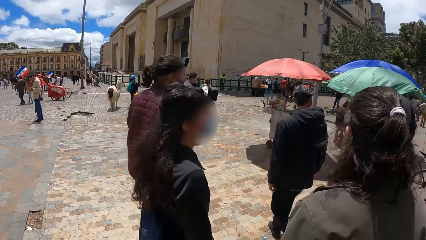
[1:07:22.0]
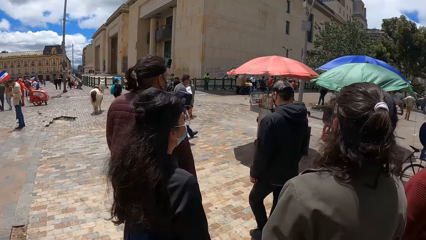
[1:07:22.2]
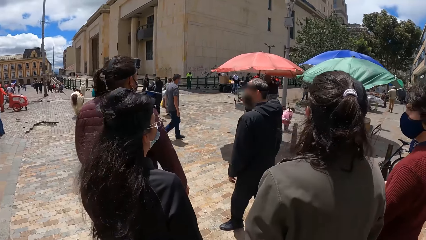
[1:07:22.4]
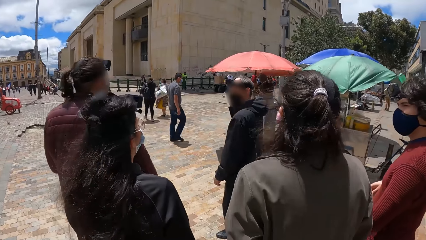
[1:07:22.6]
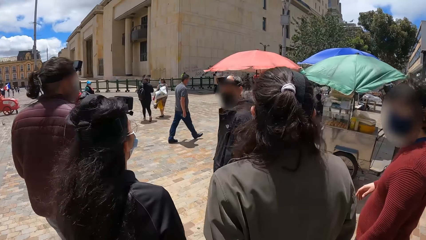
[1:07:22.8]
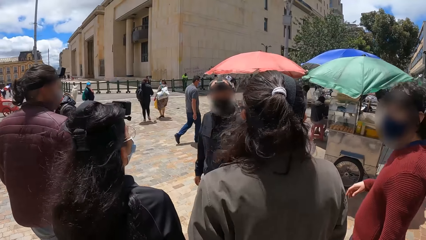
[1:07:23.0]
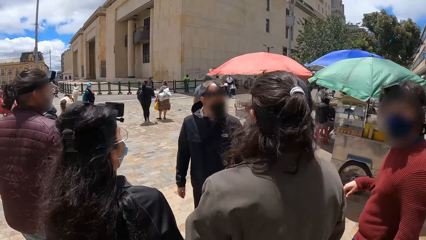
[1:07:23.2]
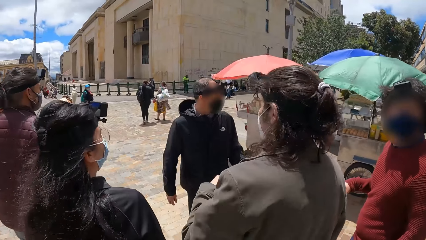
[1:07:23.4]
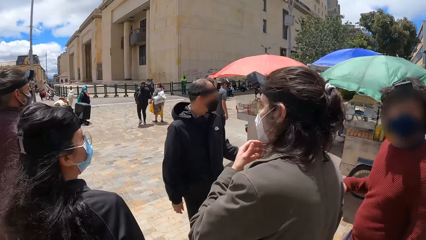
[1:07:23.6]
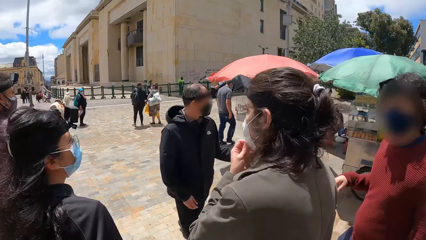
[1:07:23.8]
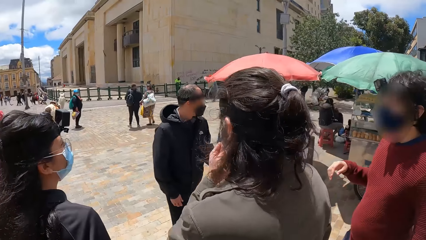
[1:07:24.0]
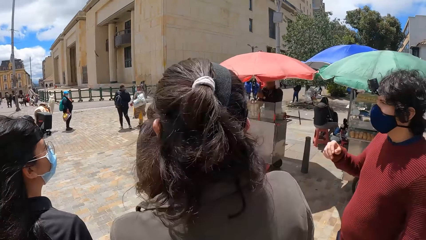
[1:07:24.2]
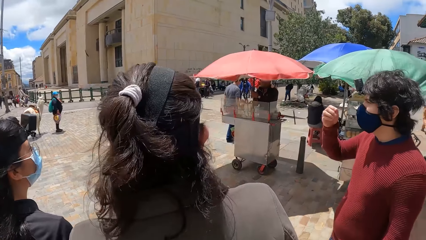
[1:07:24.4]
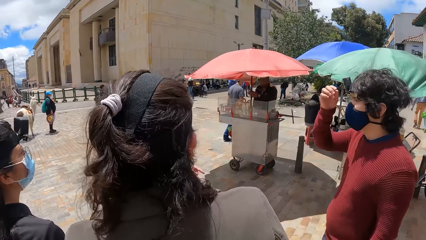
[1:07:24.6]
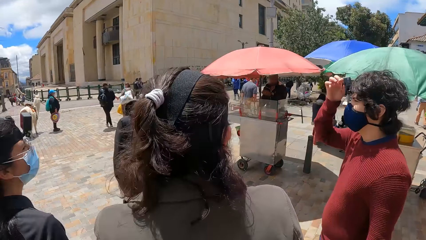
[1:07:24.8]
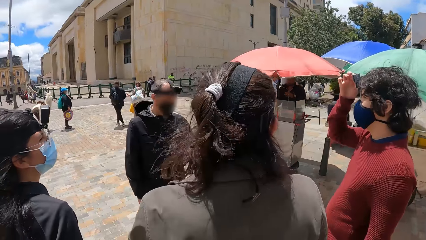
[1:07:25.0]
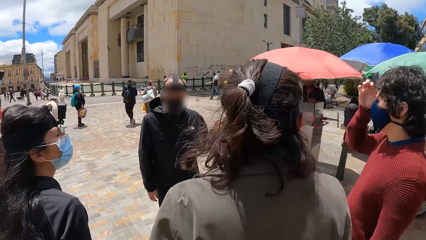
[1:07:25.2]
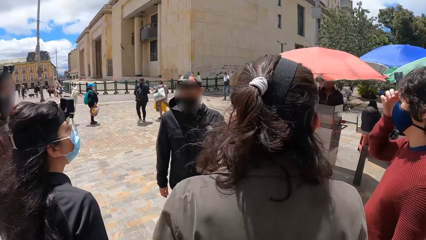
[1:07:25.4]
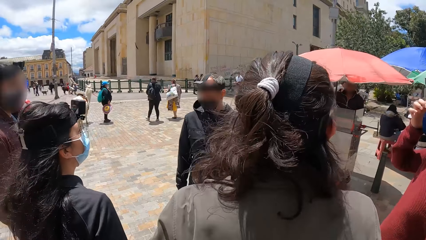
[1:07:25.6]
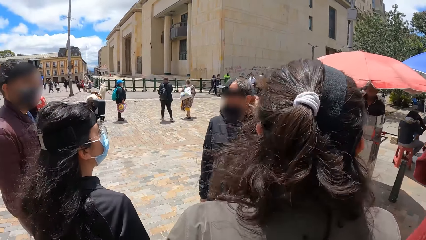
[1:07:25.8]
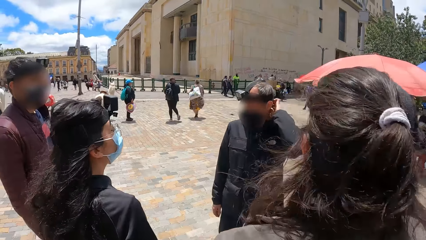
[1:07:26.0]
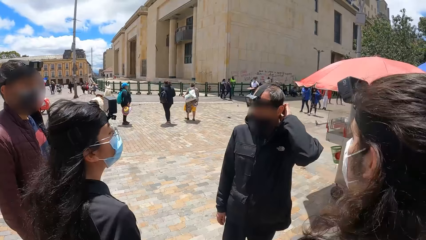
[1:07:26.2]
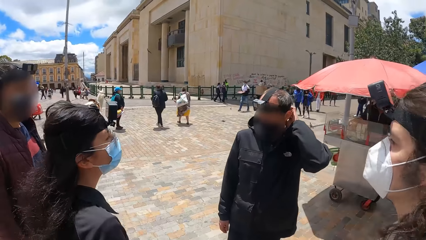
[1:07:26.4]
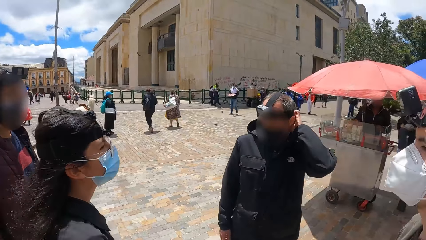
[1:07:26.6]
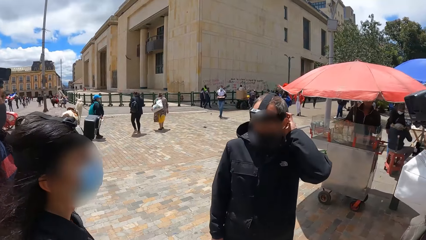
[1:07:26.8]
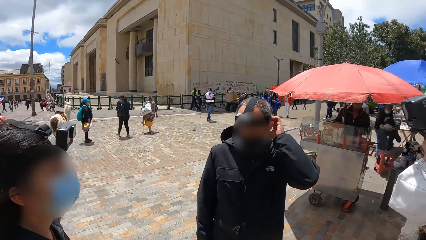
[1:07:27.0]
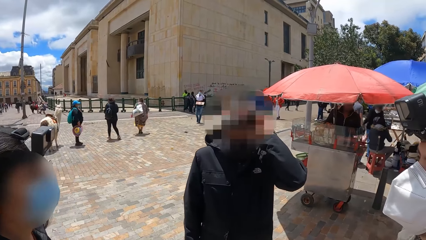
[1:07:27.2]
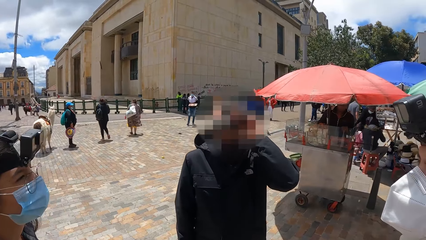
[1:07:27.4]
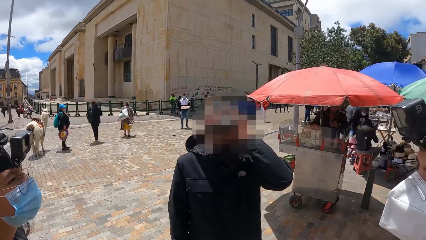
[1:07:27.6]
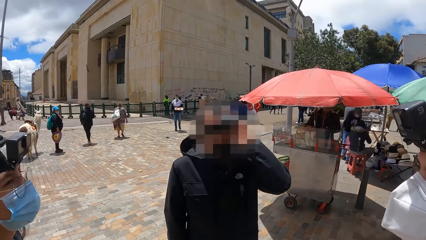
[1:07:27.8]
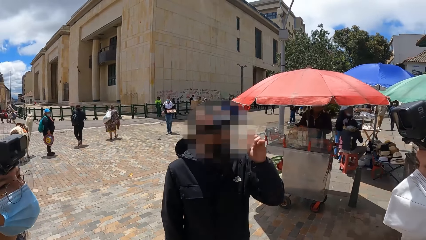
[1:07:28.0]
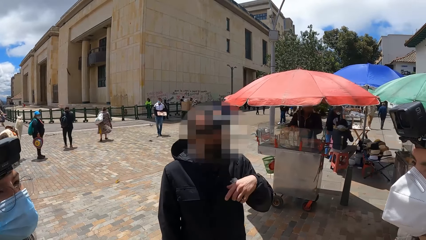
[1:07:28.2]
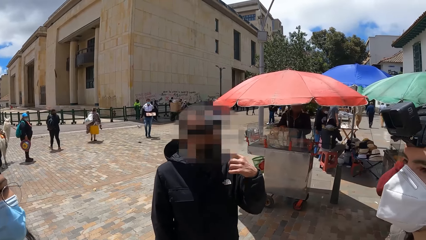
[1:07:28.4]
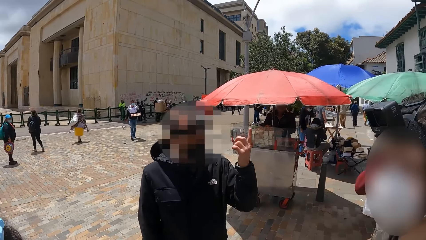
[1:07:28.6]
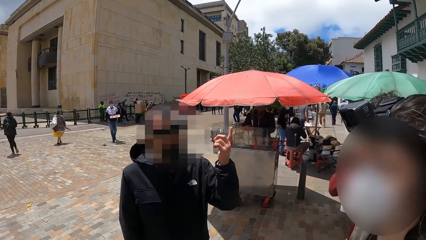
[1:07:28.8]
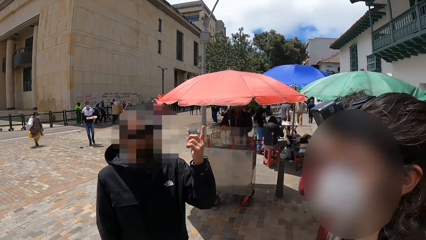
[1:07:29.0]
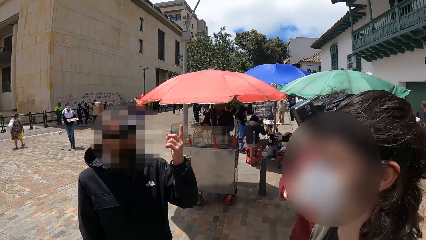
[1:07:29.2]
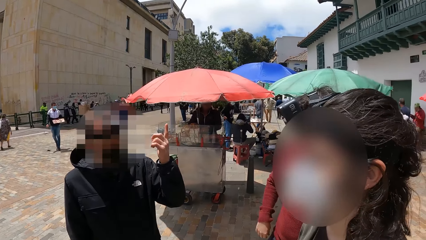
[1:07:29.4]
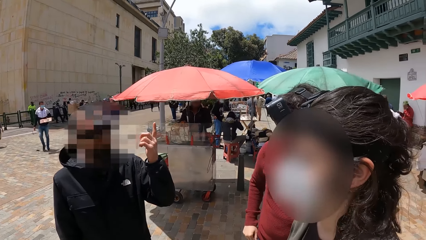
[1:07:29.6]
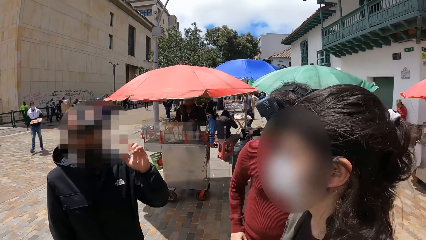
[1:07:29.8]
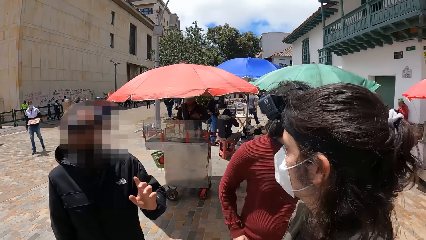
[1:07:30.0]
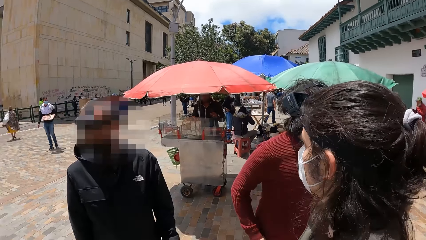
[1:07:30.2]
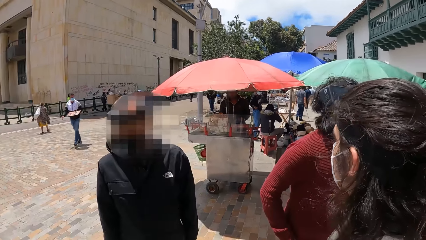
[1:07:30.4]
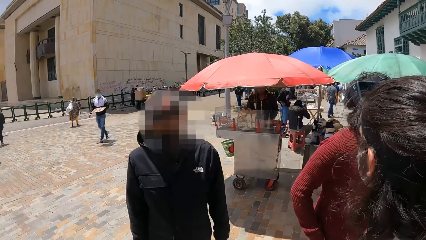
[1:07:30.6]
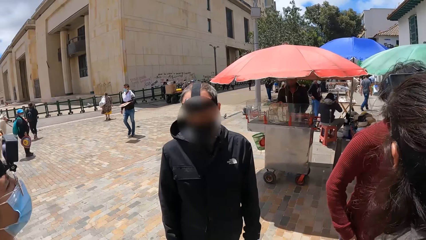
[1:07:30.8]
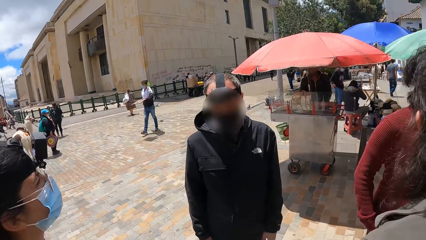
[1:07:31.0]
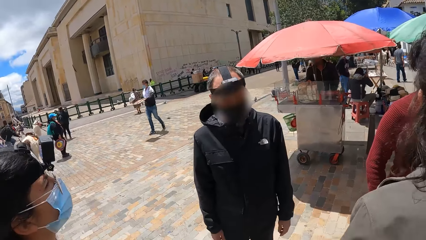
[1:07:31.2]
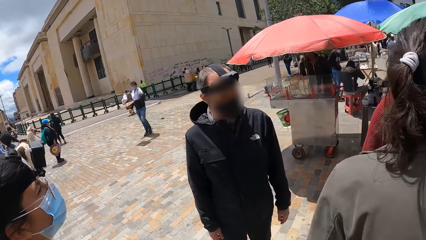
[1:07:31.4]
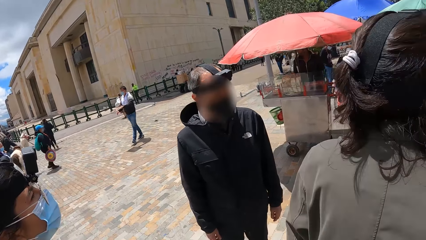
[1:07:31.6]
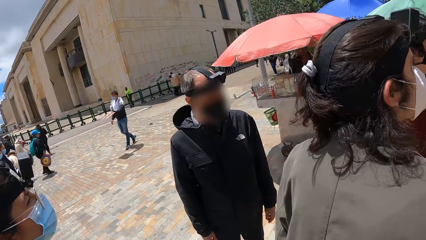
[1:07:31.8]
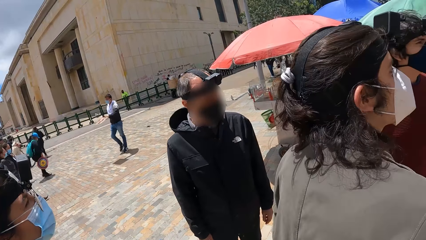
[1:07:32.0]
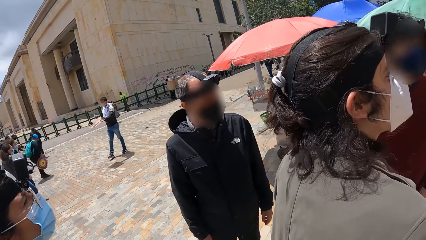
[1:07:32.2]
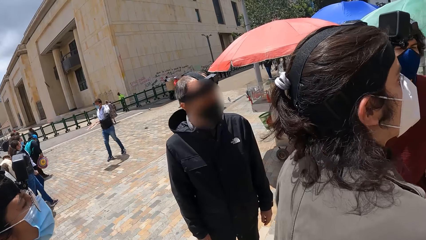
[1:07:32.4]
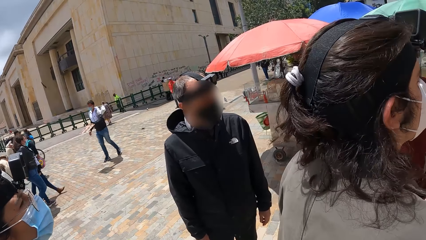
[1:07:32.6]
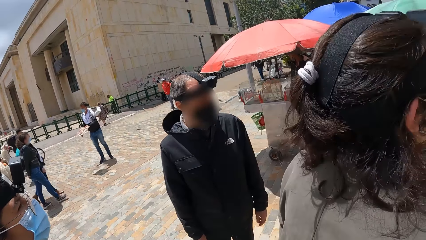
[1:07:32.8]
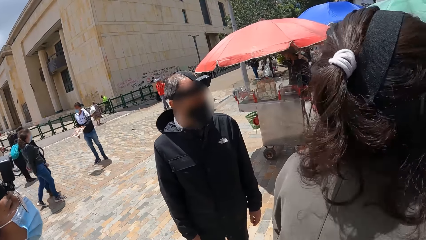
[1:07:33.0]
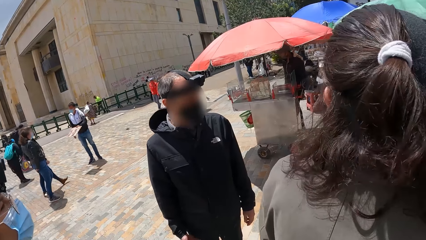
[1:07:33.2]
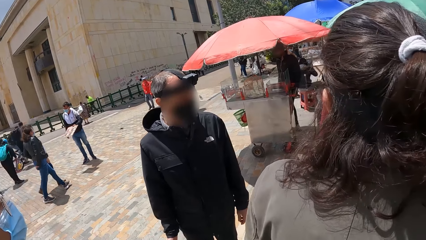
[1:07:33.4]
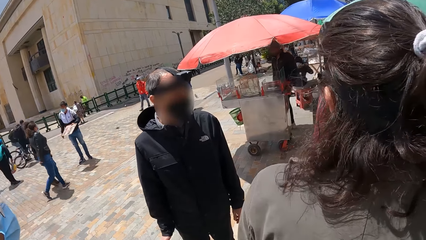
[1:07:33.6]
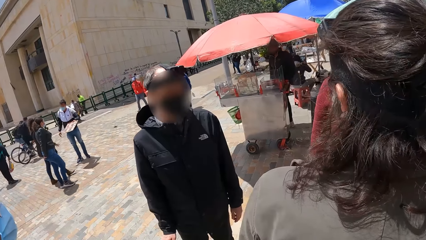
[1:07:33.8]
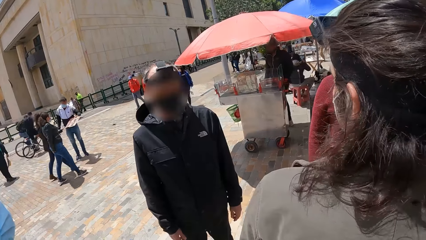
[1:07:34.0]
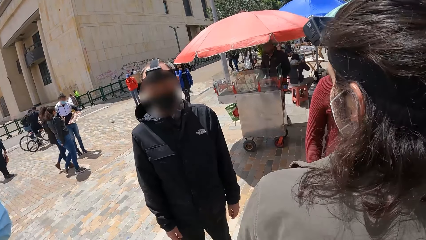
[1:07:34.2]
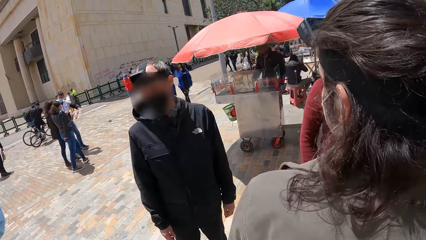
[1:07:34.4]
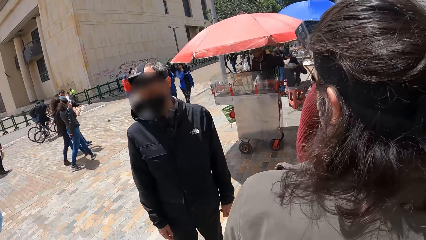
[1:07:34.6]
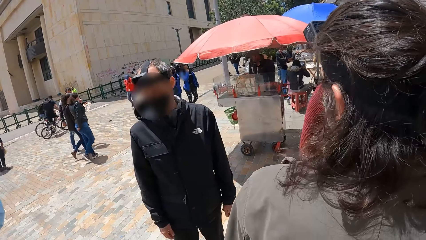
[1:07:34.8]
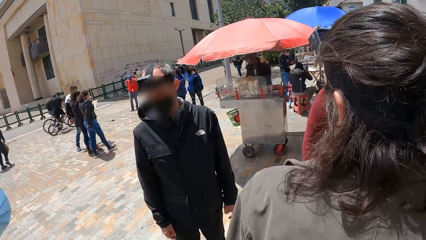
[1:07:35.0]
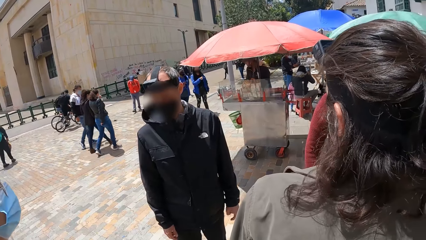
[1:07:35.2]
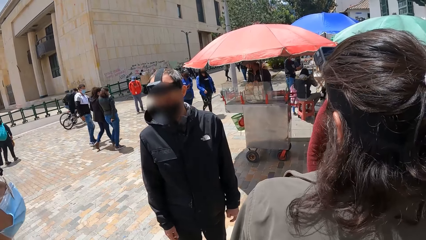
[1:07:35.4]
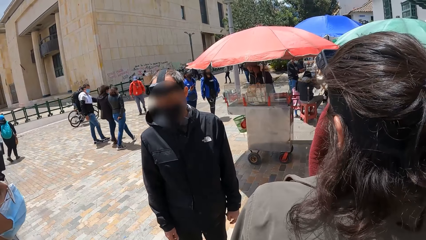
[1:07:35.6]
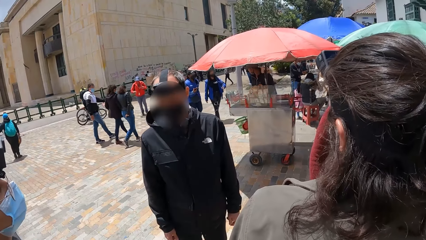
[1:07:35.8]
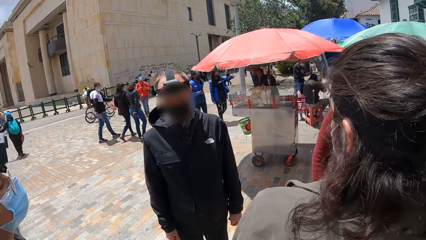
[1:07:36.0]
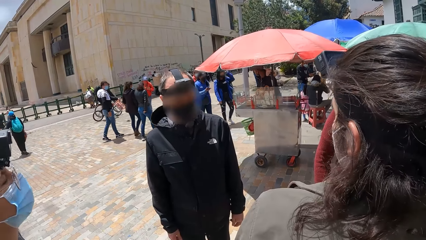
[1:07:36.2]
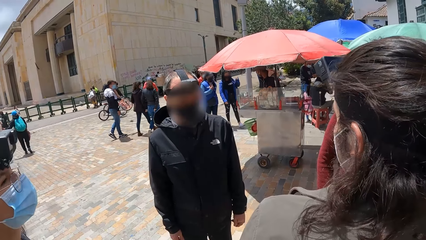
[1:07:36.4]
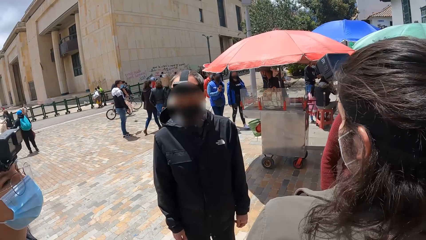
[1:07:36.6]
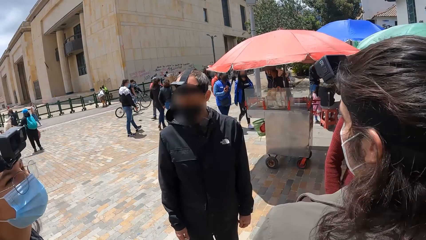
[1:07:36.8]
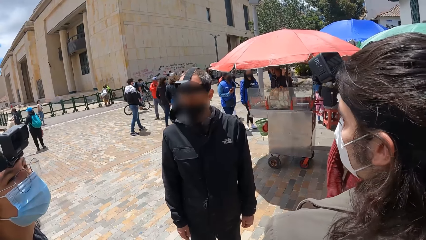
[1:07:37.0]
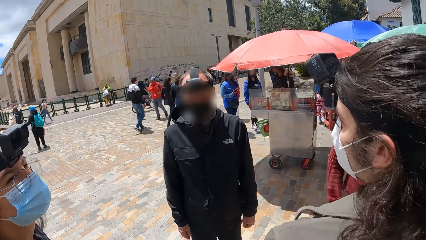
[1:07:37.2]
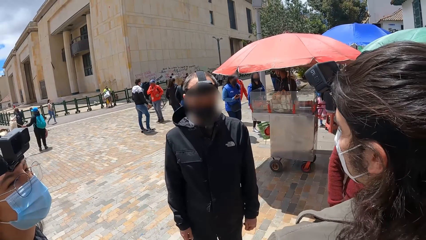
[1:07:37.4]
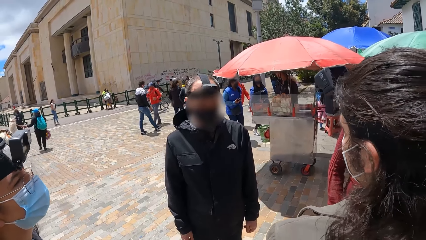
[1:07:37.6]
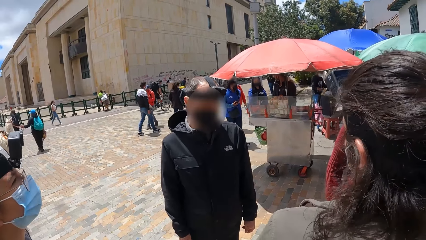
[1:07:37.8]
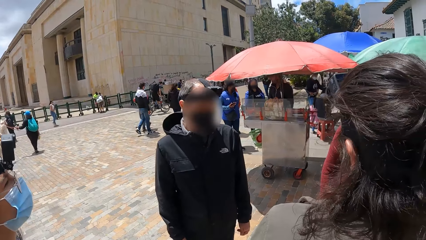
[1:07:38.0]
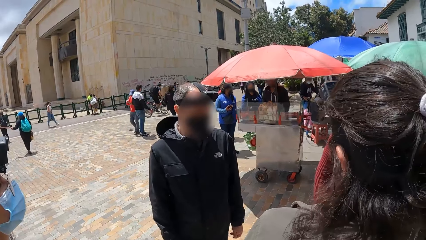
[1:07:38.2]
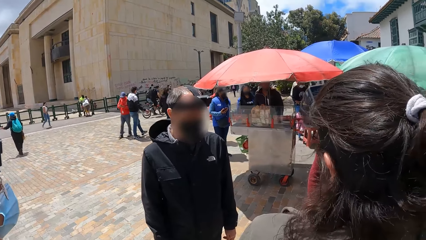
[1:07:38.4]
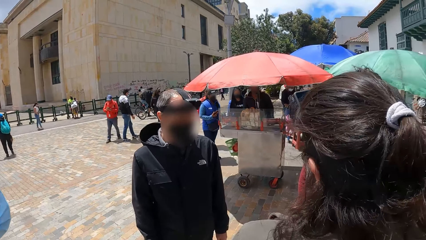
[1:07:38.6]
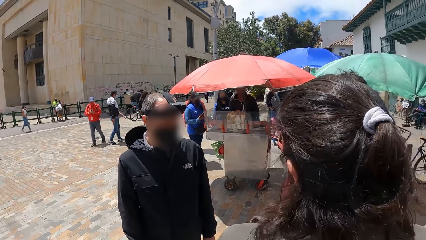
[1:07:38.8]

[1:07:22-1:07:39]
The camera wearer stares at a man. A man adjusts his facemask with his left hand. Another man touches a camera on his head with his right hand. Another man touches his hair with his left hand. The camera wearer interacts with a group of people. The man the camera wearer stares at interacts with the crowd.
